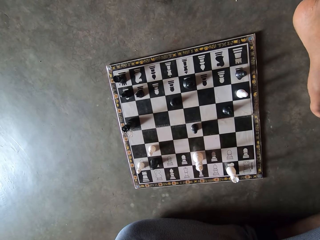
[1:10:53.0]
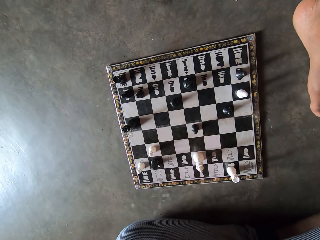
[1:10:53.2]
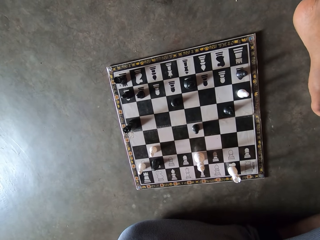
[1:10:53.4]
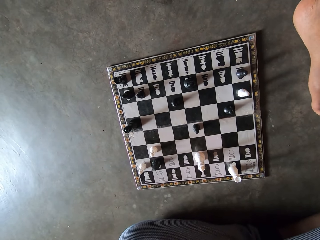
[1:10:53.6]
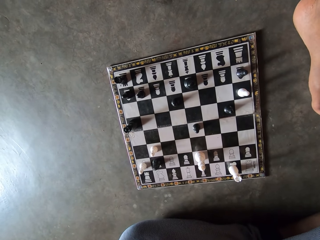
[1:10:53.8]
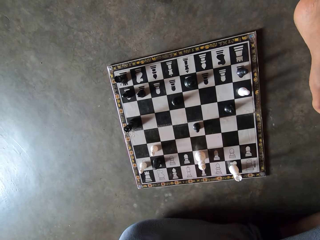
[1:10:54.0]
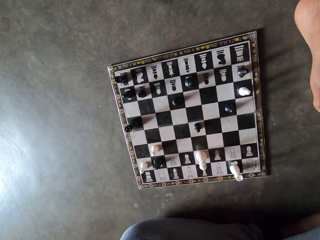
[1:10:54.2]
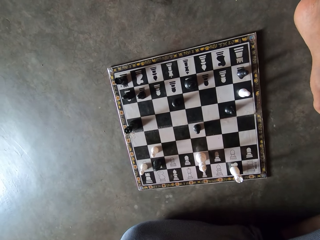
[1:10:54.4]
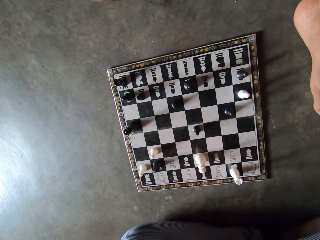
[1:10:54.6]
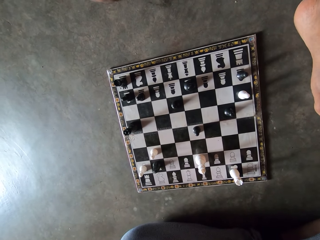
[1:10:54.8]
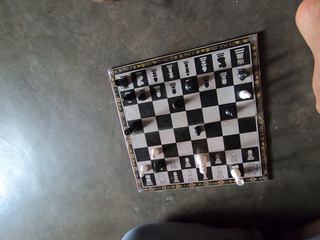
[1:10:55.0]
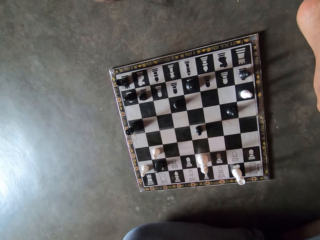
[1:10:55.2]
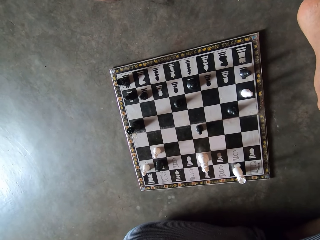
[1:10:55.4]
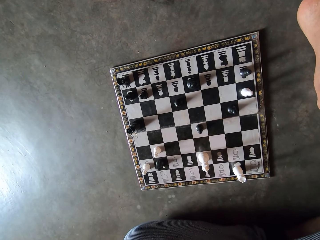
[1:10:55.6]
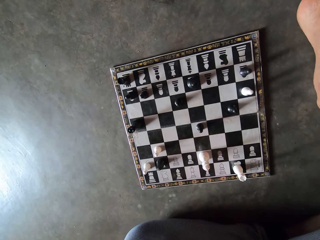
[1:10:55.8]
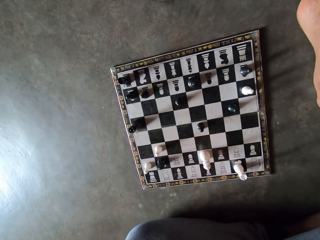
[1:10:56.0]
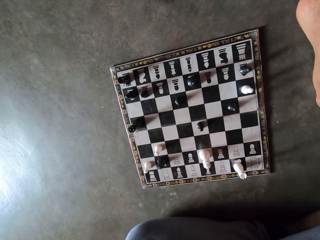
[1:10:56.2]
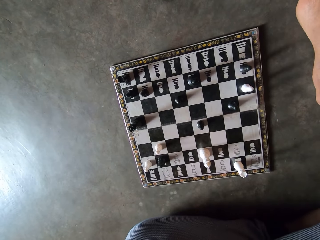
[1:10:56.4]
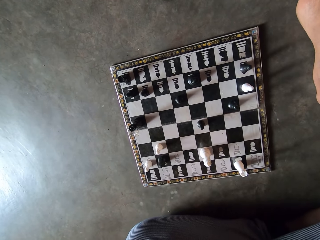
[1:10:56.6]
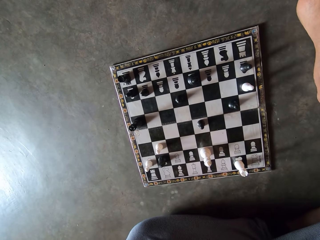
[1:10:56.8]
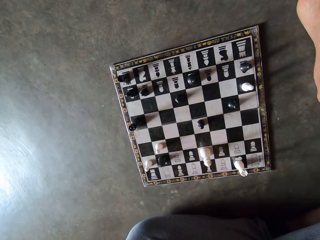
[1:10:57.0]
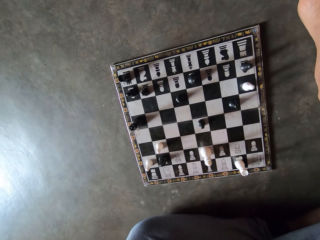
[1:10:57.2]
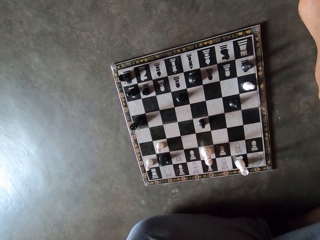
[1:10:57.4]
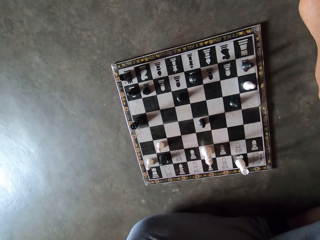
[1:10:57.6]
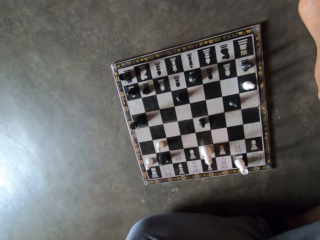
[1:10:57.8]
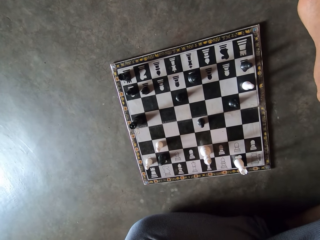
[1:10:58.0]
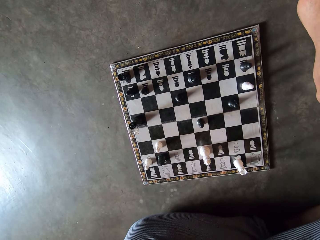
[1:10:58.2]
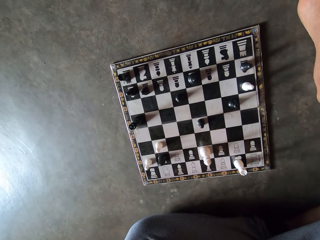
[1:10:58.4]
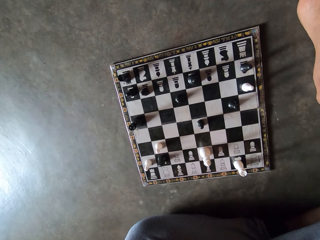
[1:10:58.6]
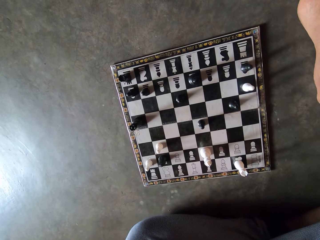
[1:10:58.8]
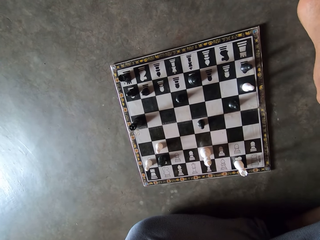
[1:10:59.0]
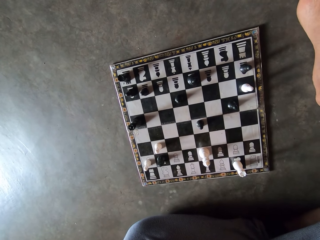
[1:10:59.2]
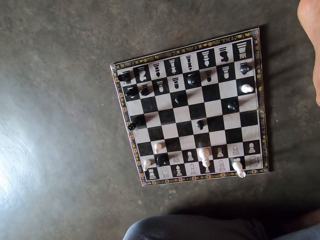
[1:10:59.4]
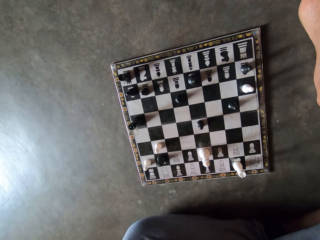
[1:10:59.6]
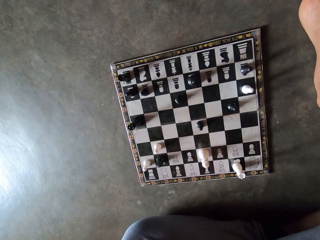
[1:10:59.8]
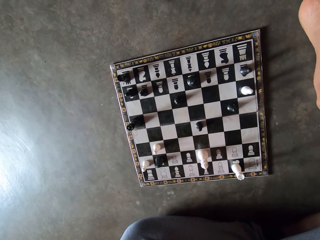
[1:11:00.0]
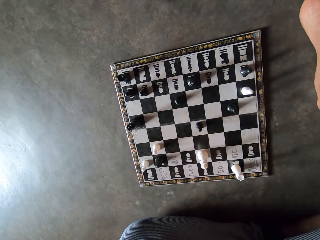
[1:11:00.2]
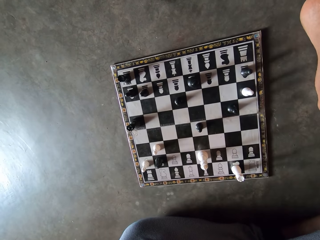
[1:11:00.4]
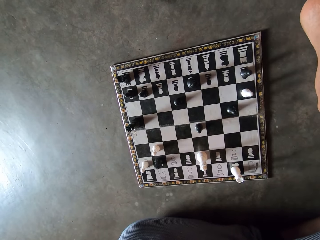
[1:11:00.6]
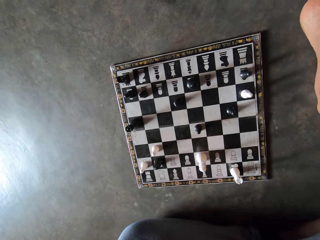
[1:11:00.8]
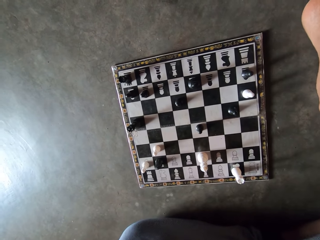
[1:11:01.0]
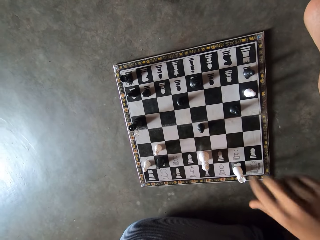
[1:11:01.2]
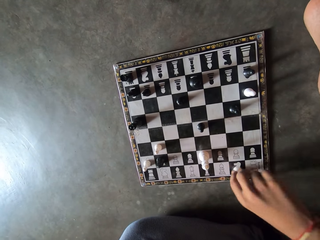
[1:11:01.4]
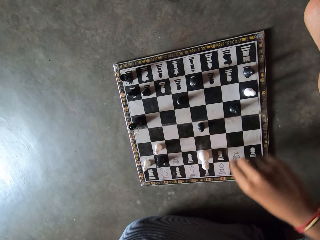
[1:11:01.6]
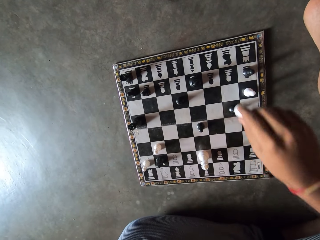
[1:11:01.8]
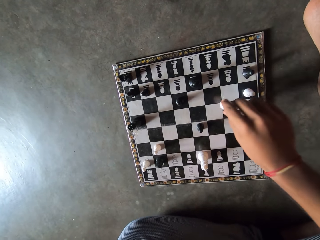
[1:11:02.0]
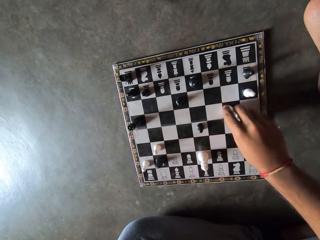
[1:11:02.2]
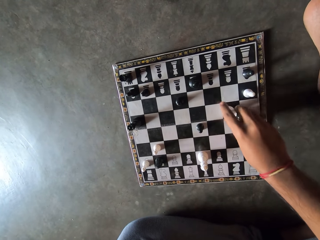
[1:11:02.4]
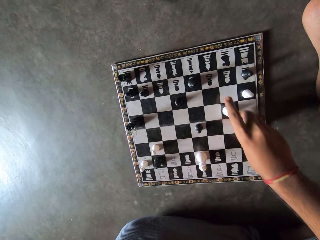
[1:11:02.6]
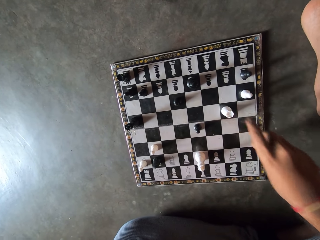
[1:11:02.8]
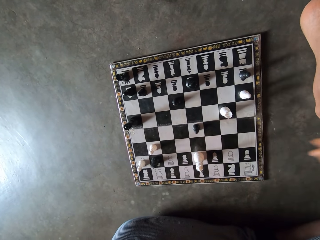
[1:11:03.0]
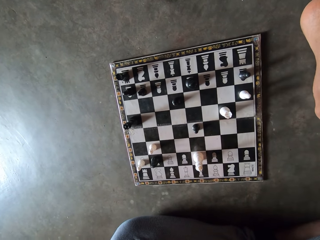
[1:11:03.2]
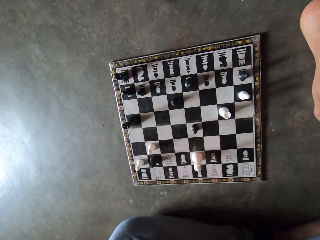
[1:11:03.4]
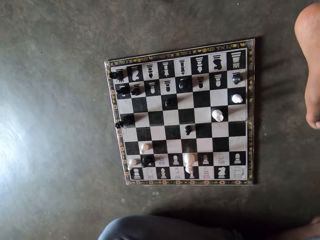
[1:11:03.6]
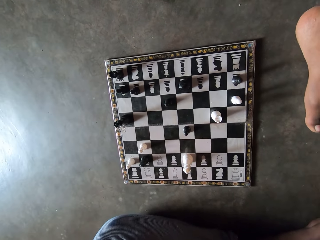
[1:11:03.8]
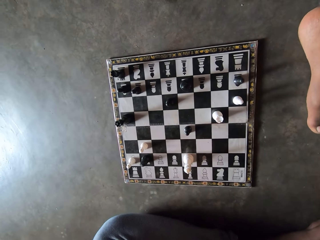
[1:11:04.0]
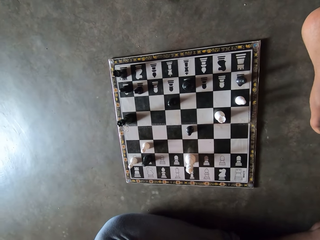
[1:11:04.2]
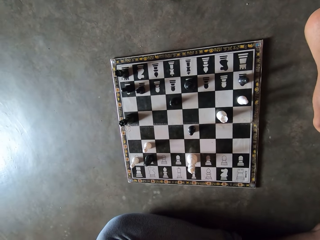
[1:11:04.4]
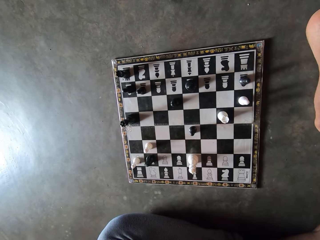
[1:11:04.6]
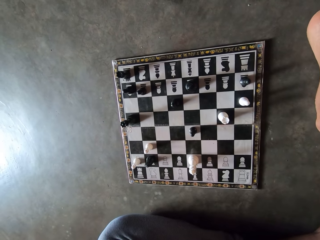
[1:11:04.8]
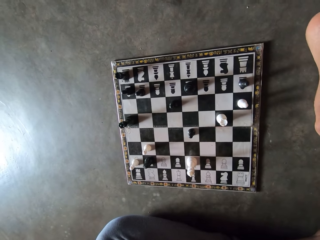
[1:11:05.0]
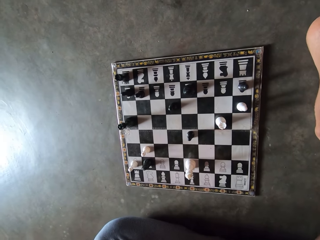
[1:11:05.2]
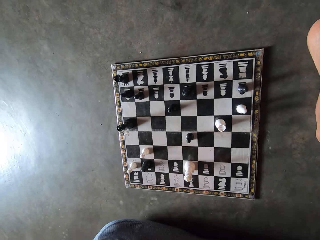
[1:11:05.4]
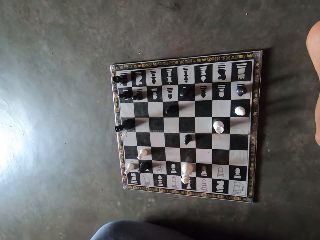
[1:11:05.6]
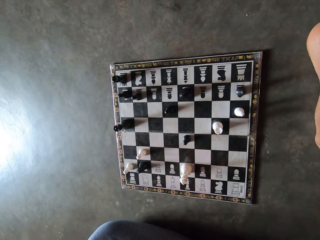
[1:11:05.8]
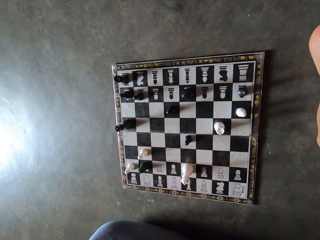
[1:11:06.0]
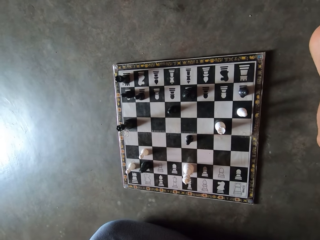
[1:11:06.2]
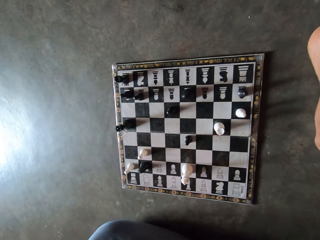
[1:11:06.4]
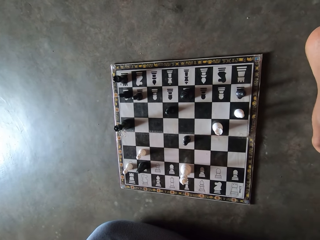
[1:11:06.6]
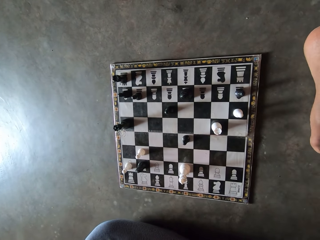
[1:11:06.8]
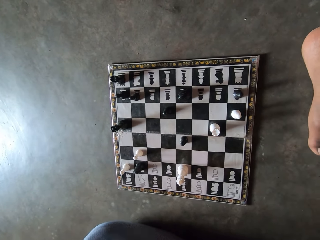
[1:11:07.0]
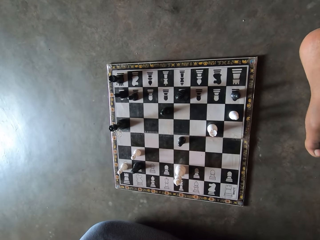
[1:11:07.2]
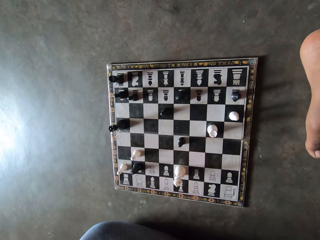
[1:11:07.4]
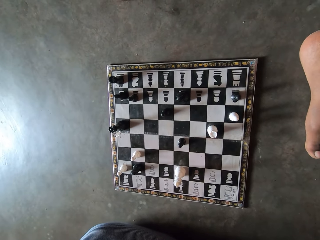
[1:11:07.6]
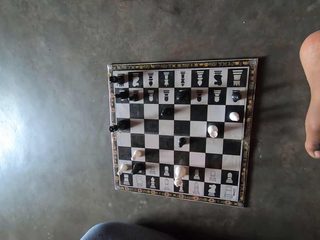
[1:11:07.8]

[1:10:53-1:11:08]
The camera wearer checks one of the man's pawns. They put the pawn in the carton on the floor.

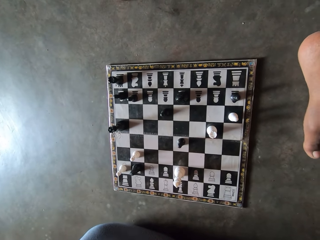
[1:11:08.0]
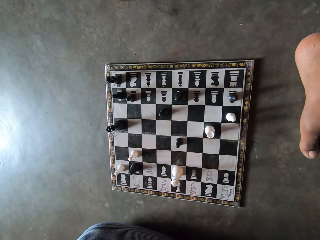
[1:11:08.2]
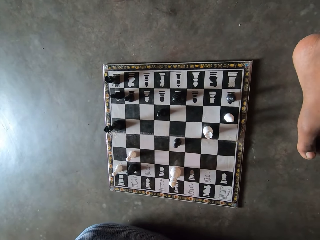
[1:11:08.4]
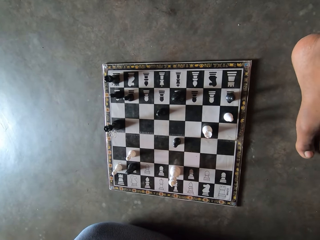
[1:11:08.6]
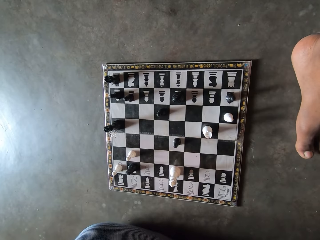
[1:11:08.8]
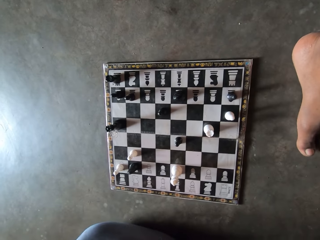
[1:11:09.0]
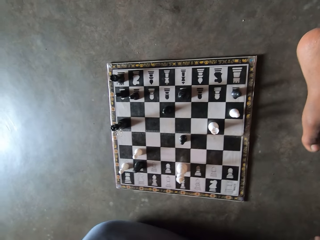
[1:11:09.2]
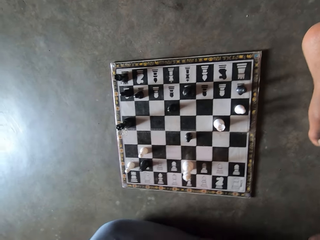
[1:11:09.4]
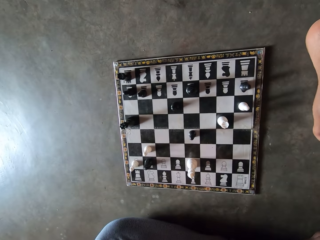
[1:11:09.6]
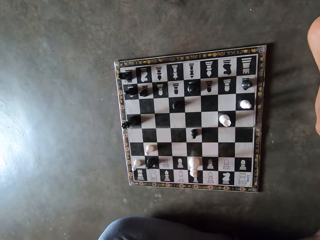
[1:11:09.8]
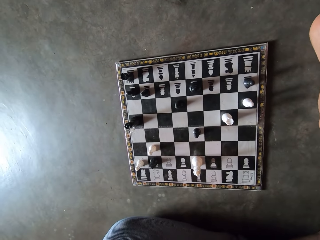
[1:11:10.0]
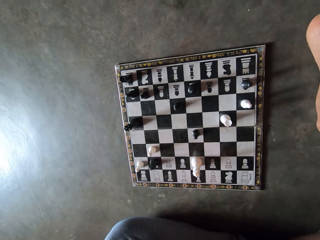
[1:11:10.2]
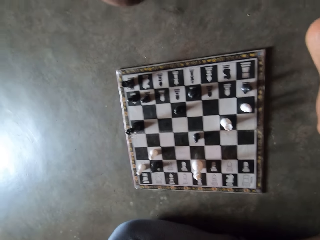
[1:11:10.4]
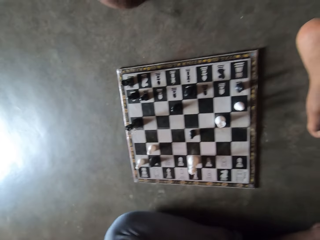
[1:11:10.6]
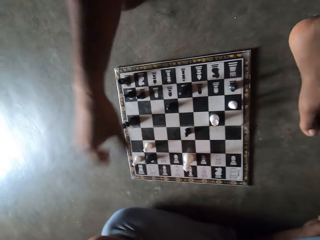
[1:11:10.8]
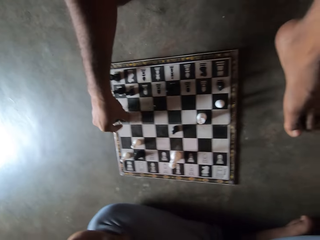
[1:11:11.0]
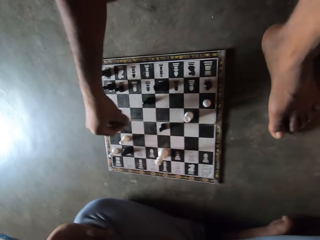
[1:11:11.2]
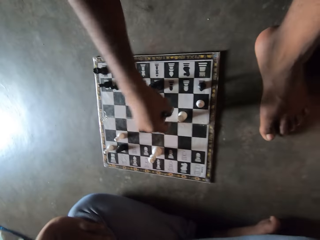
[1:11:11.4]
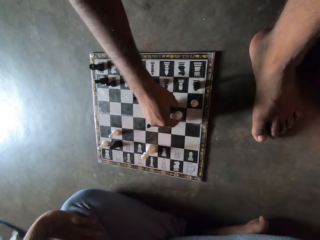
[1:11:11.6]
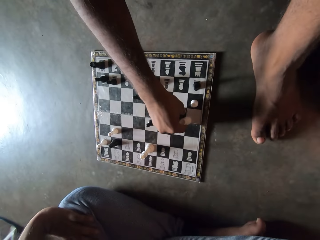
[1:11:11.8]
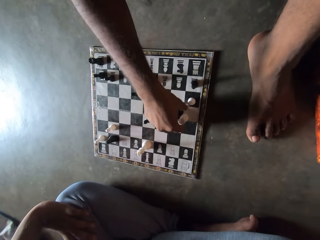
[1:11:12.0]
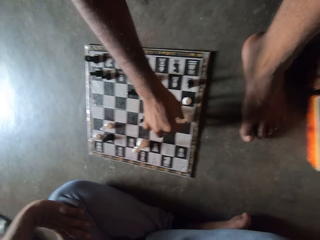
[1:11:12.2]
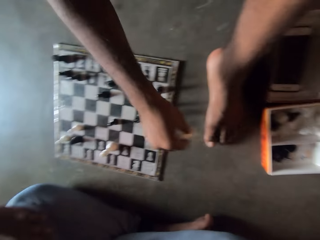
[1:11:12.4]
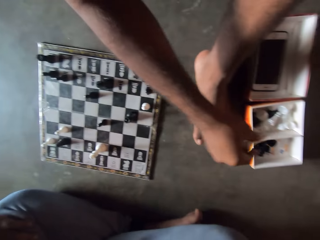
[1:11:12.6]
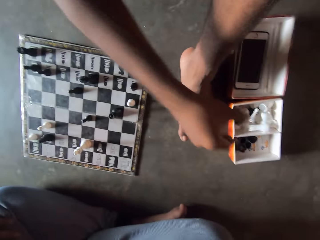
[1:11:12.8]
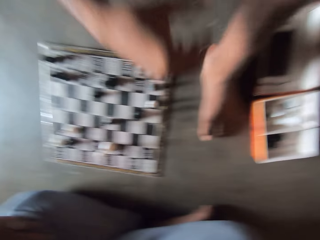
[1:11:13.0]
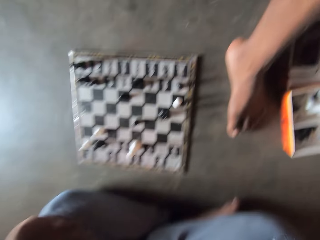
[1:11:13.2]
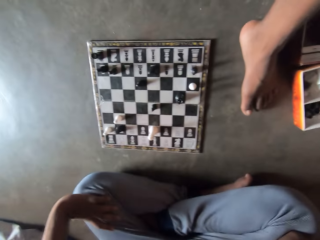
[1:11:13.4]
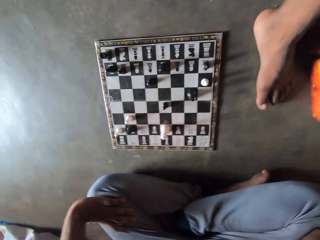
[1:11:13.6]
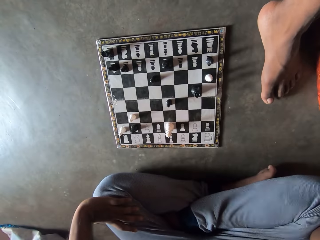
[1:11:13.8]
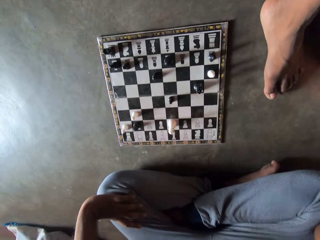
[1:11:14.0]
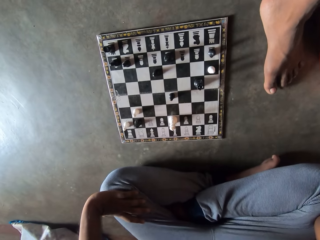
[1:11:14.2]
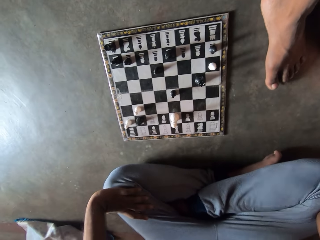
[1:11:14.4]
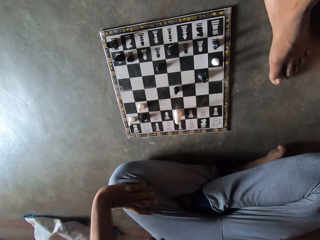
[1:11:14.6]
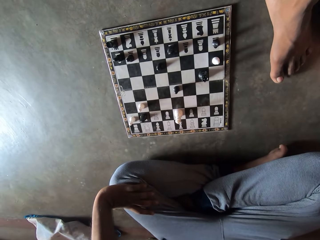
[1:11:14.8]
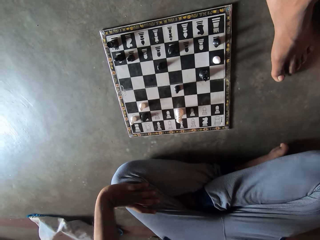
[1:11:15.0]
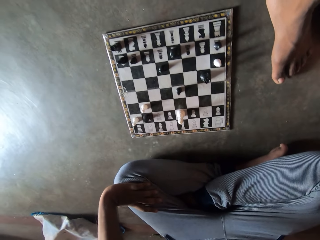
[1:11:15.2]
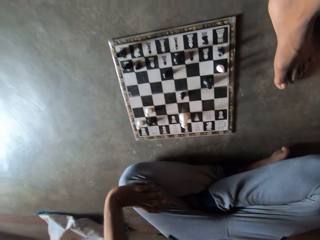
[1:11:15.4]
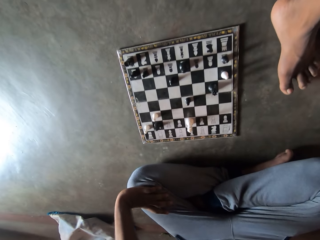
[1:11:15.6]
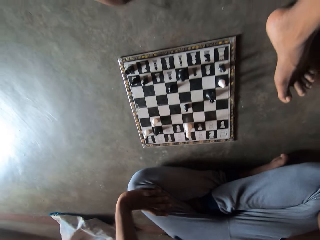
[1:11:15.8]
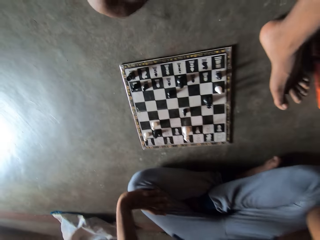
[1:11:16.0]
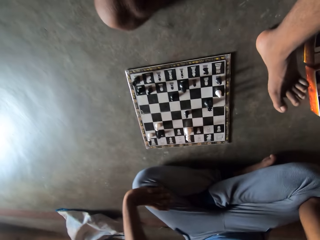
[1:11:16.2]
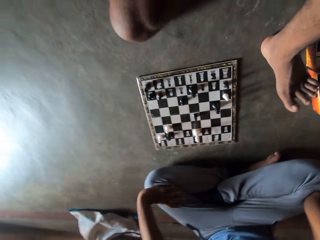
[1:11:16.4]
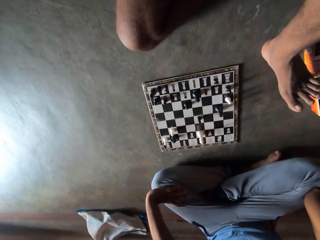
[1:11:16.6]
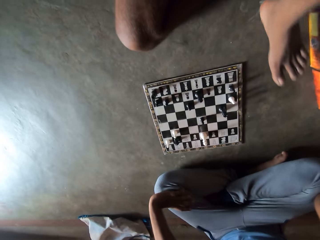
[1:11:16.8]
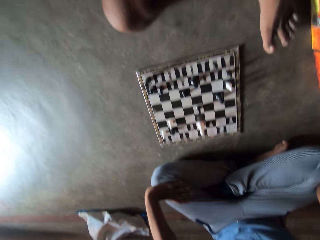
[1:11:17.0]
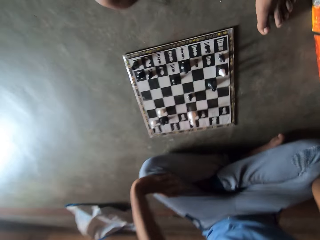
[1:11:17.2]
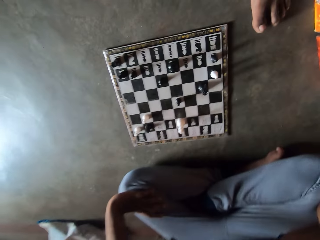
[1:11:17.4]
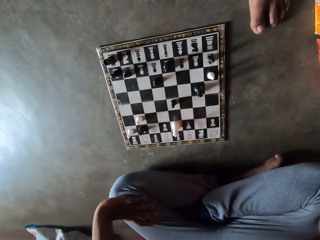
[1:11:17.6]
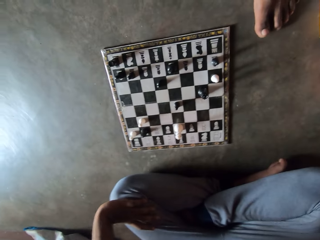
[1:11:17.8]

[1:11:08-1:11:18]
A man checks one of the camera wearer's pawns. The man picks up a game piece from the chess board and puts the pawn in the carton on the floor.
